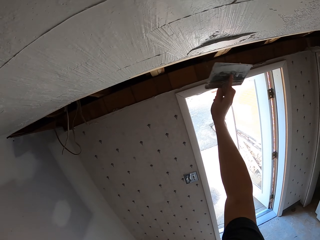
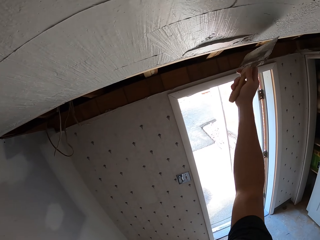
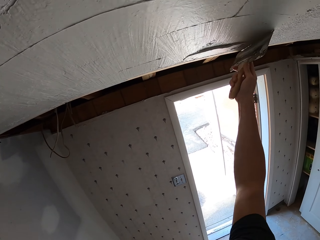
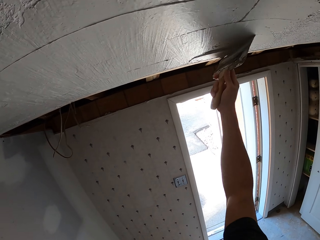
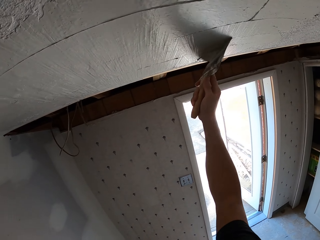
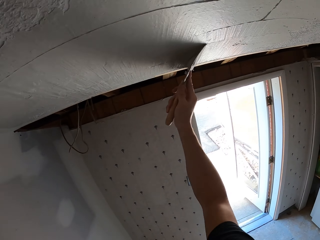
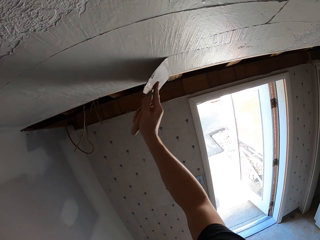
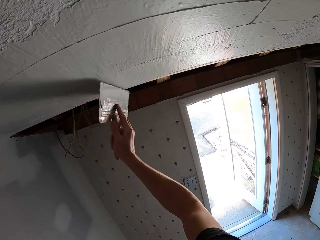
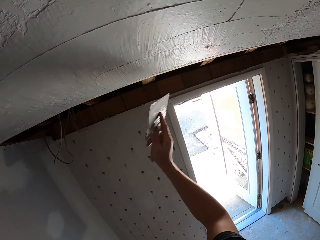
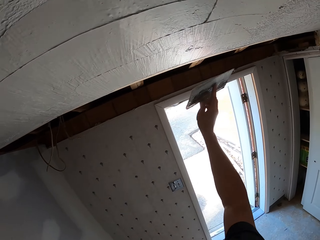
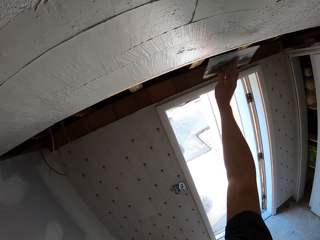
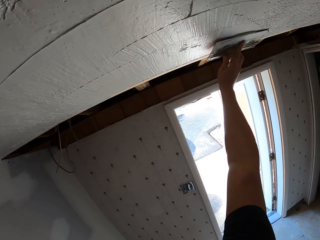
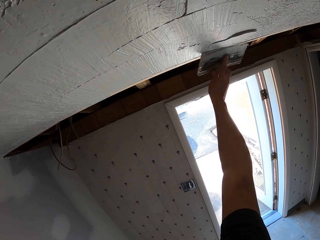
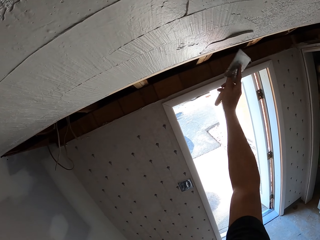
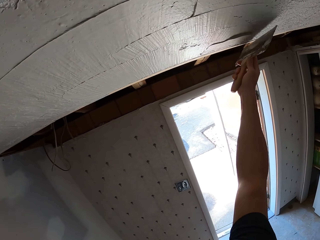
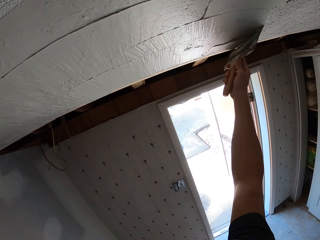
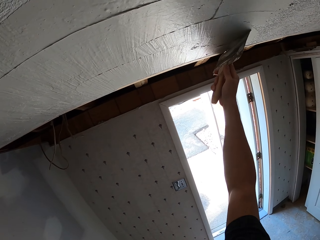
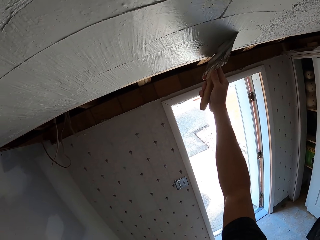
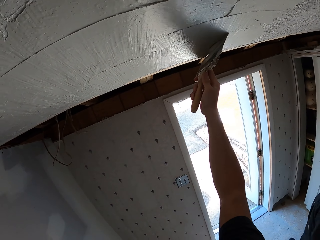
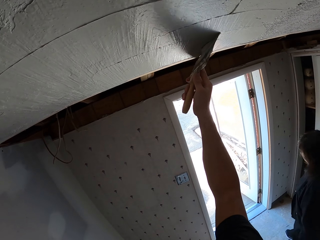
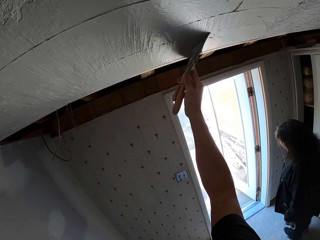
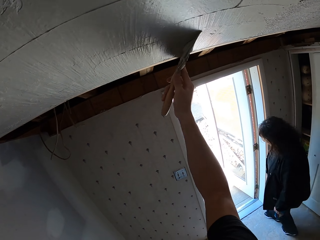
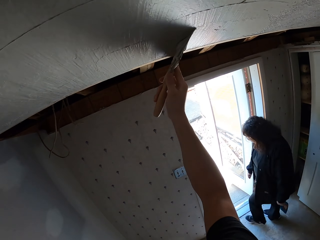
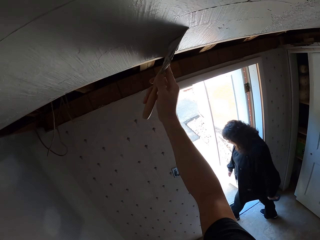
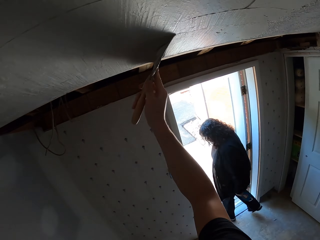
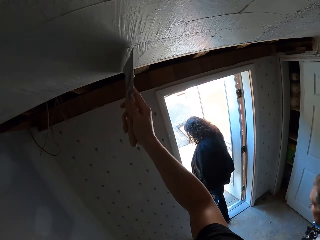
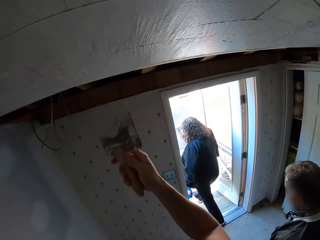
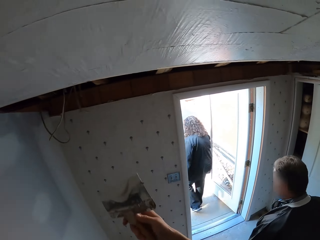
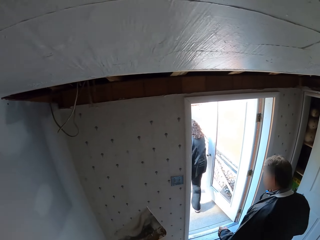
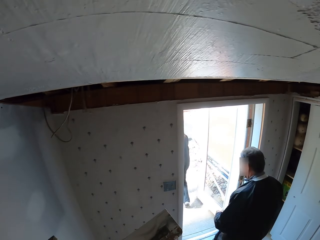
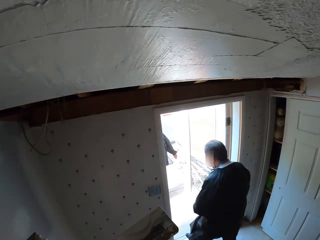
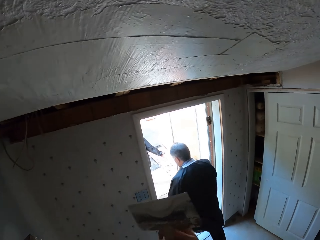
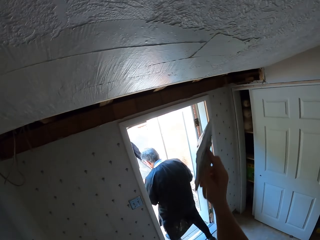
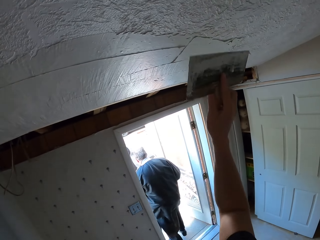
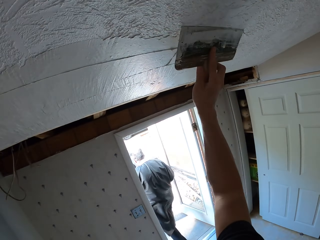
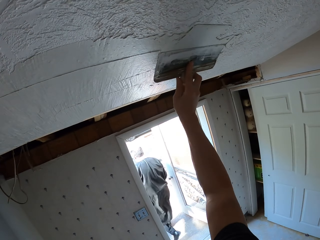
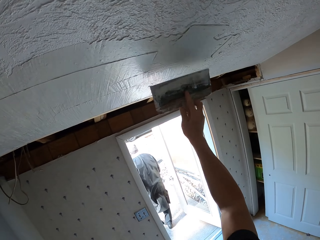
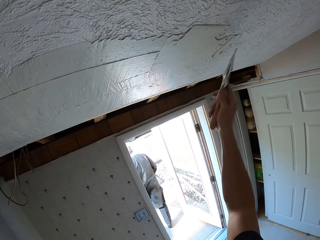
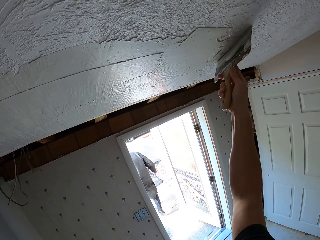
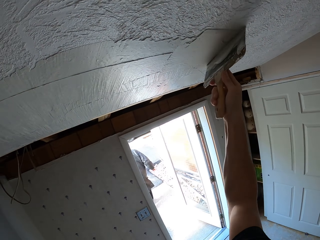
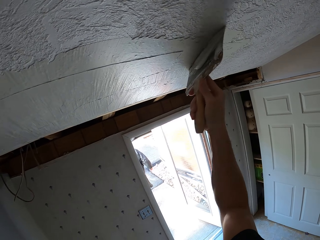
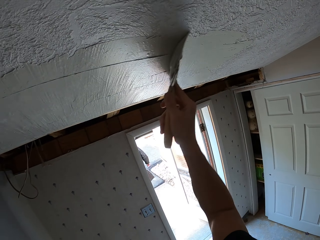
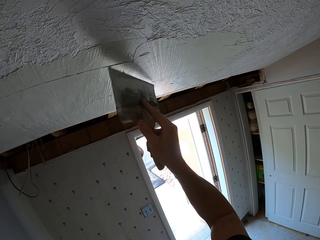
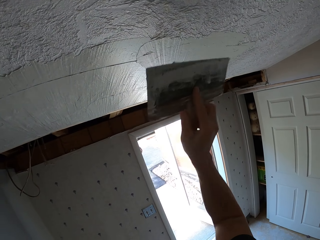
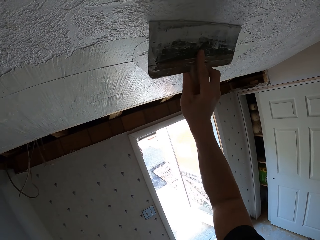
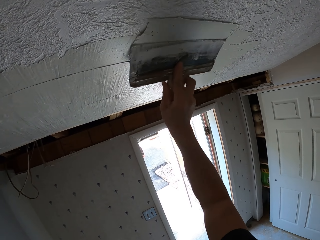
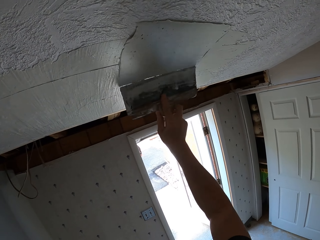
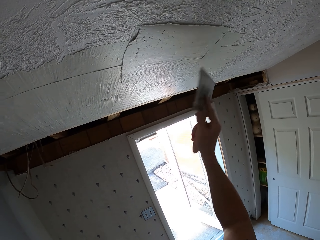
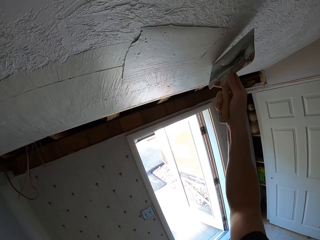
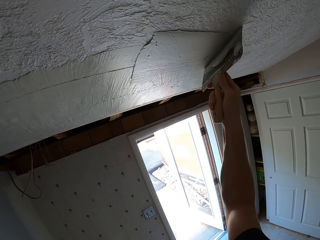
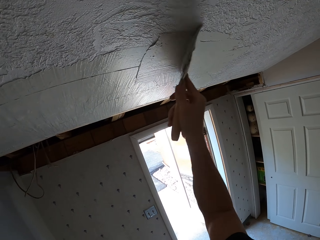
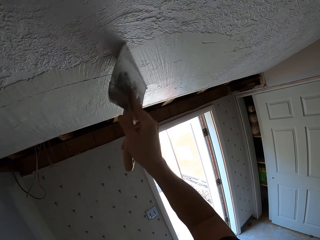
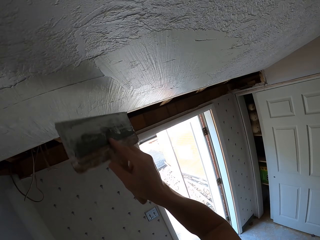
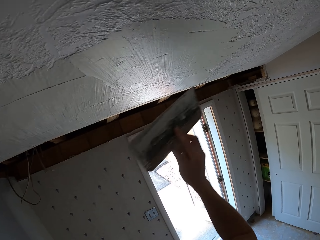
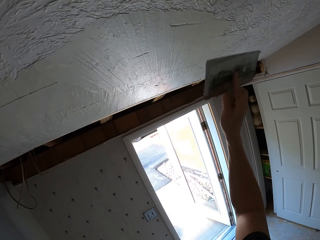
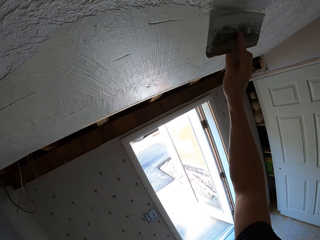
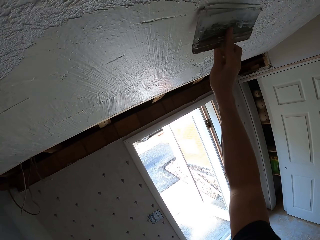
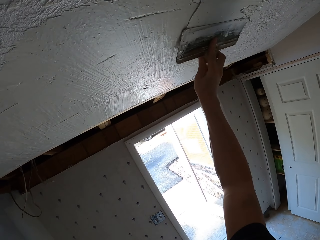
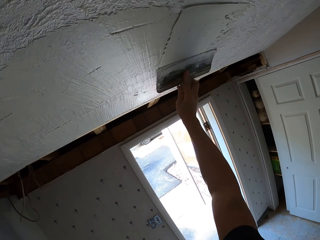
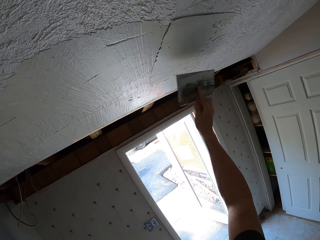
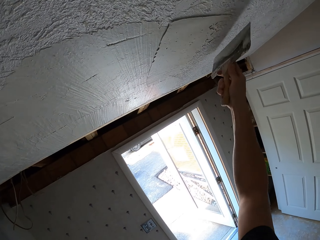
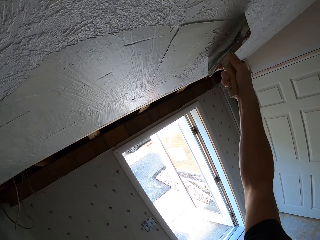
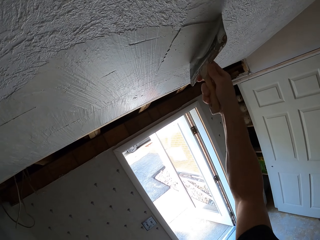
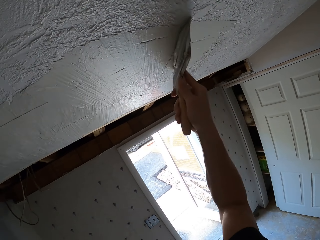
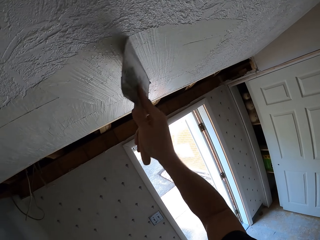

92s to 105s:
The camera wearer applies putty on the ceiling. They apply putty on the ceiling repeatedly.

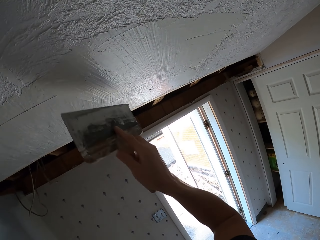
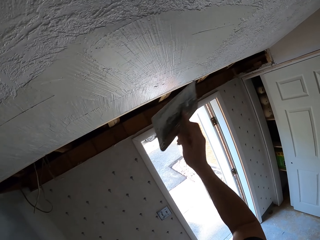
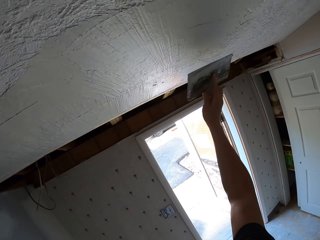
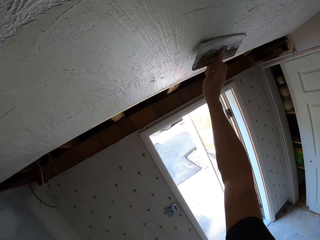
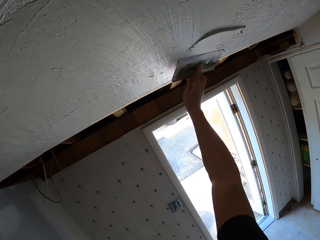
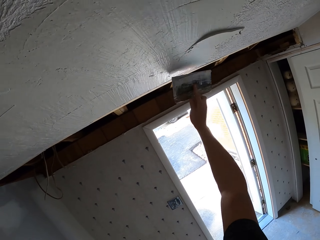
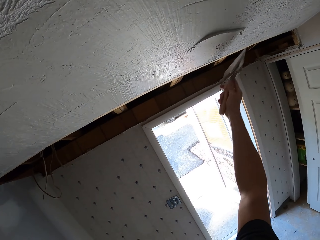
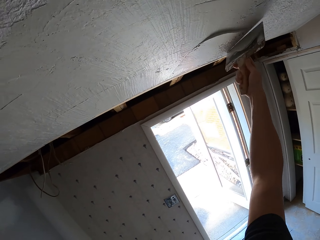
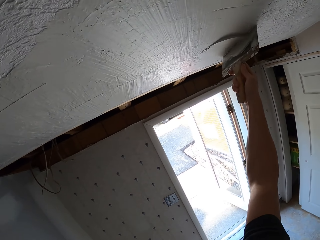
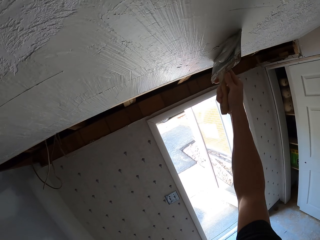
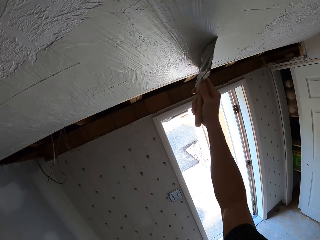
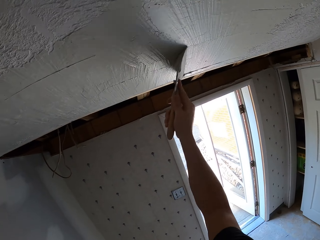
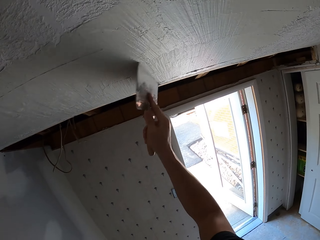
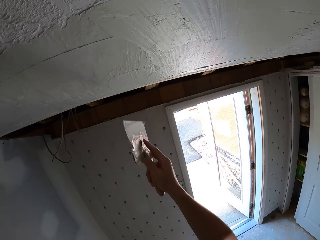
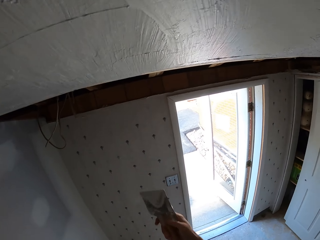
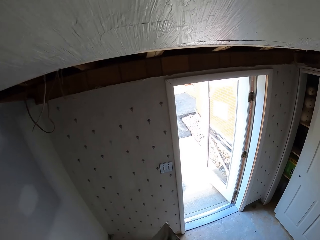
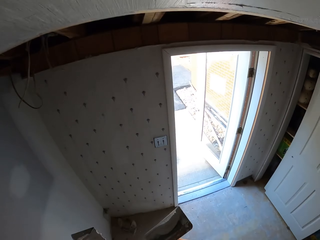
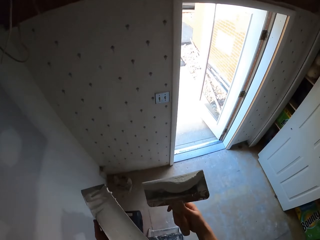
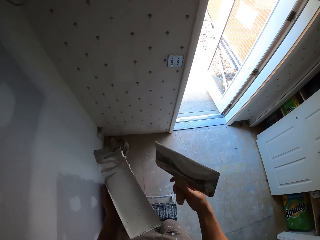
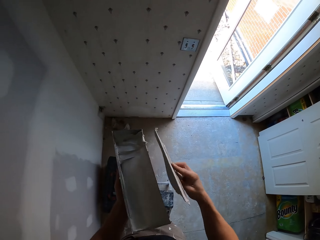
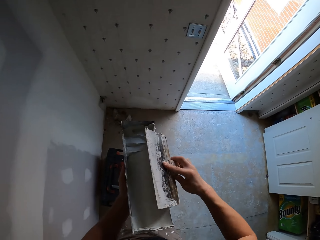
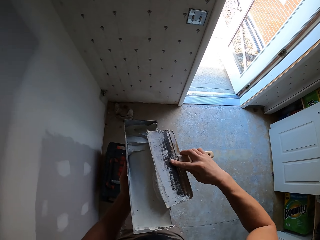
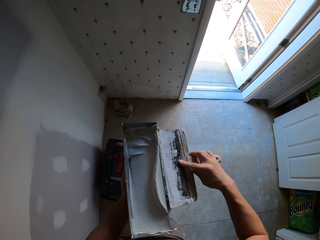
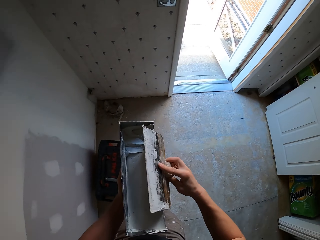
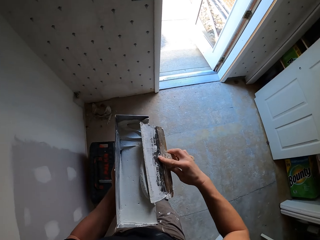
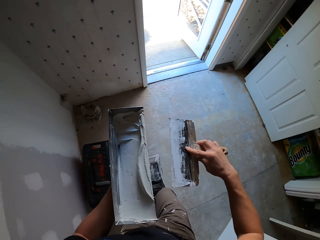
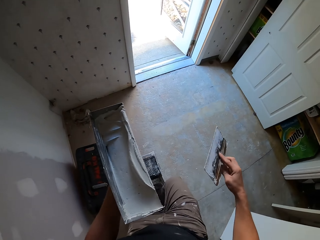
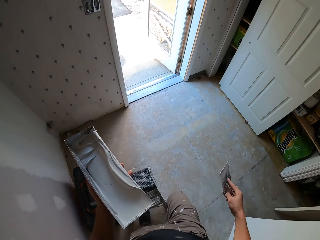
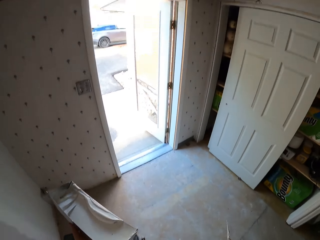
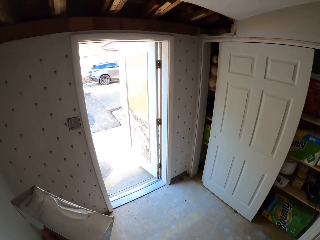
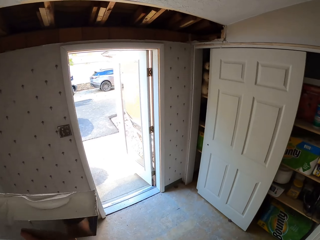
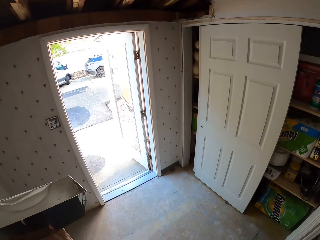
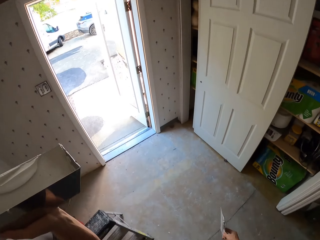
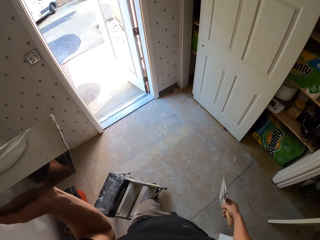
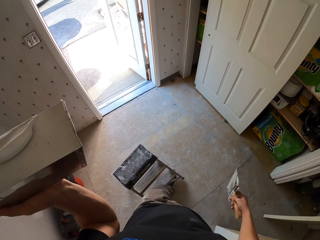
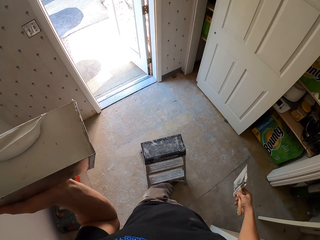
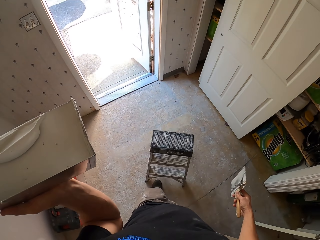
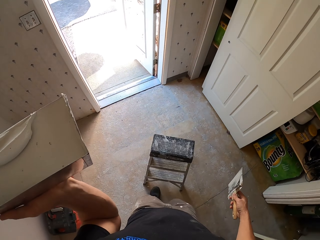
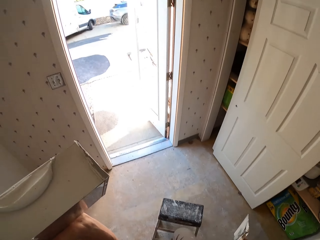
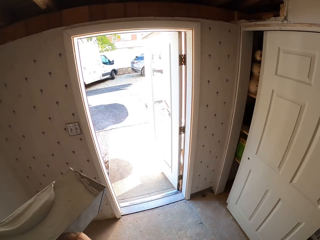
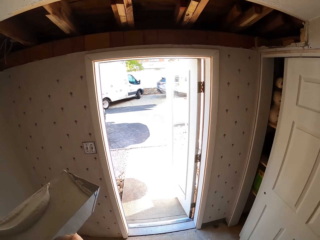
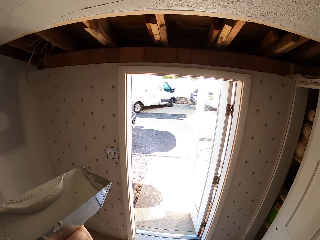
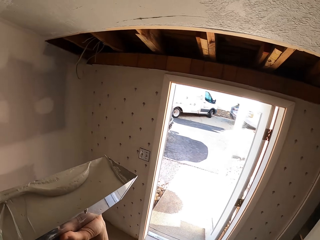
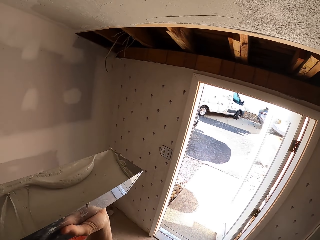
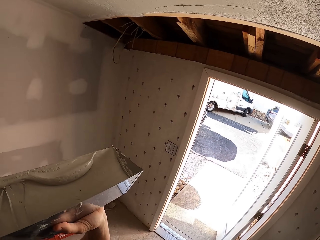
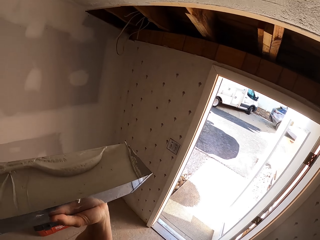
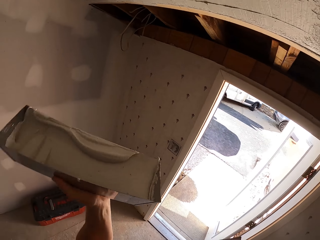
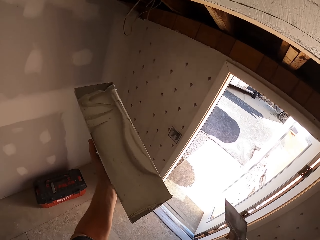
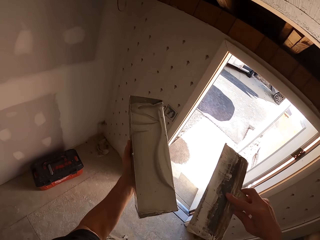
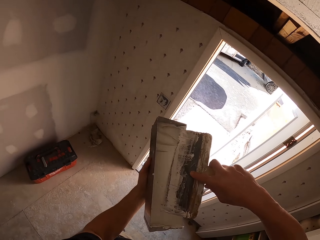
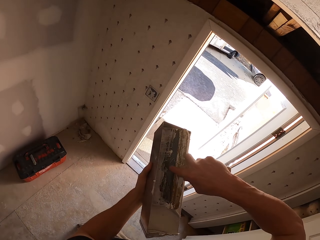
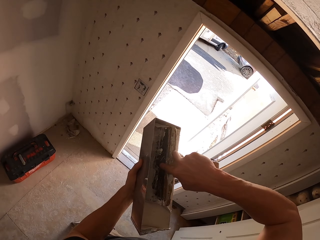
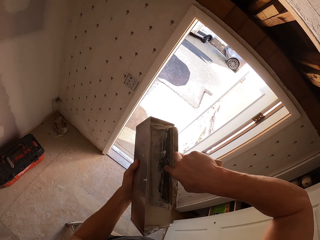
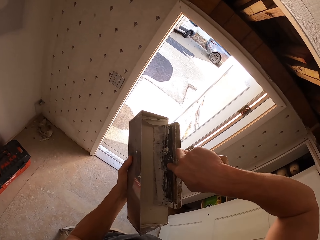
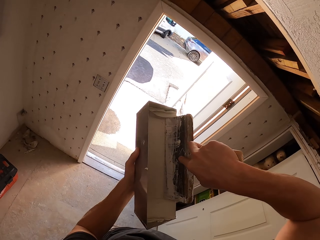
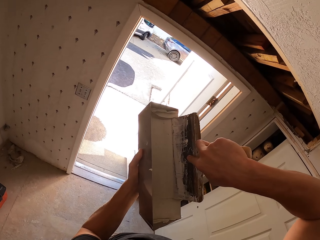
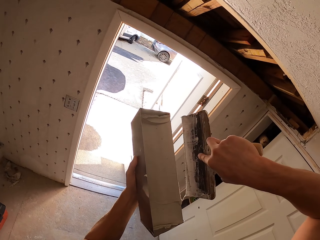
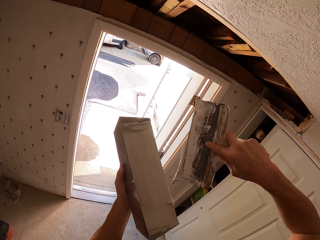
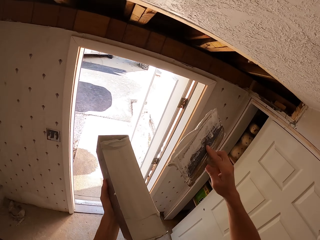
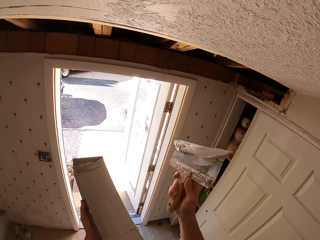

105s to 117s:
The camera wearer applies putty on the ceiling. They remove putty on the putty knife. They descend the ladder. They move a stool. They scoop putty with the putty knife.
